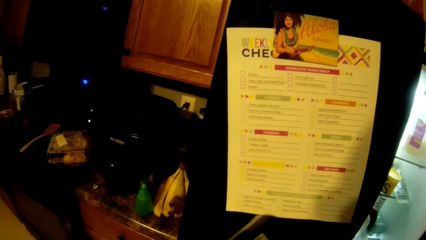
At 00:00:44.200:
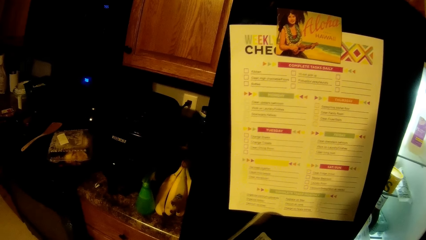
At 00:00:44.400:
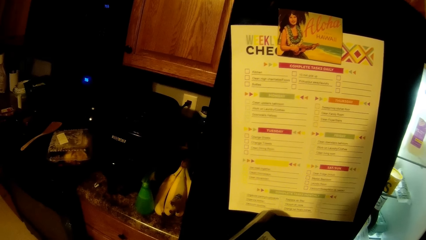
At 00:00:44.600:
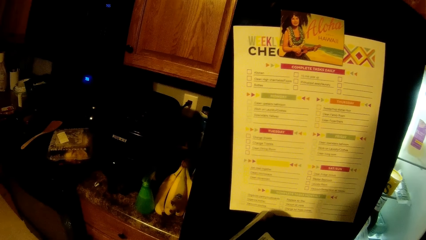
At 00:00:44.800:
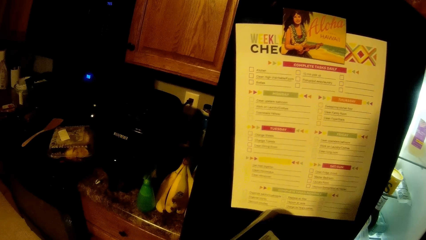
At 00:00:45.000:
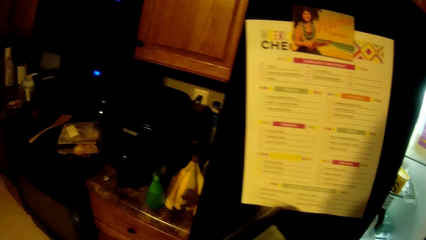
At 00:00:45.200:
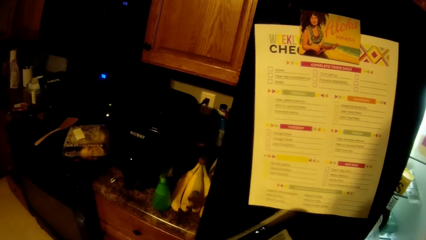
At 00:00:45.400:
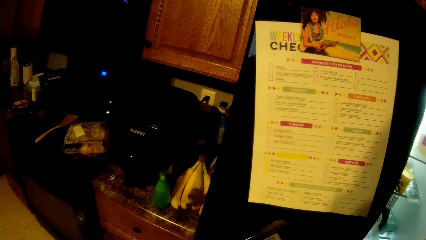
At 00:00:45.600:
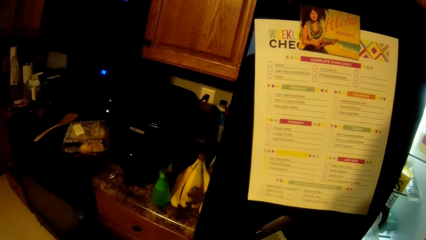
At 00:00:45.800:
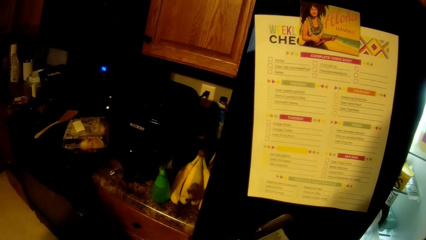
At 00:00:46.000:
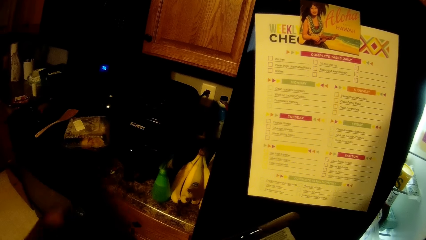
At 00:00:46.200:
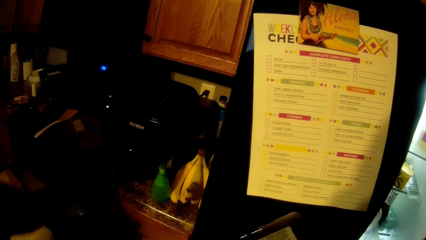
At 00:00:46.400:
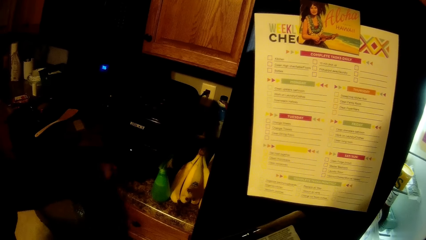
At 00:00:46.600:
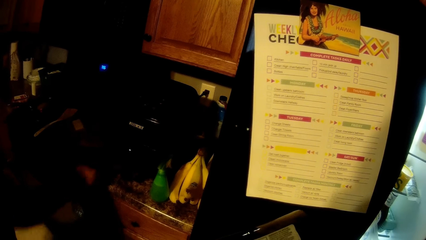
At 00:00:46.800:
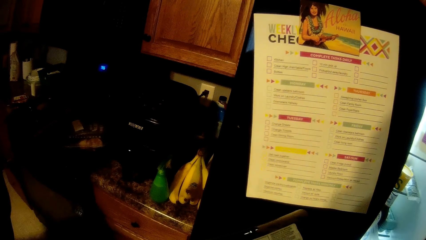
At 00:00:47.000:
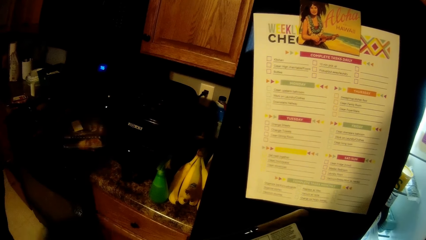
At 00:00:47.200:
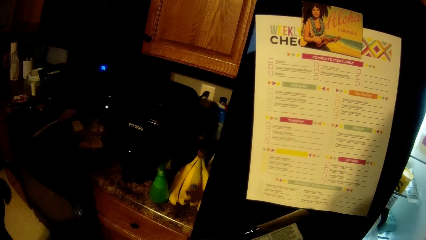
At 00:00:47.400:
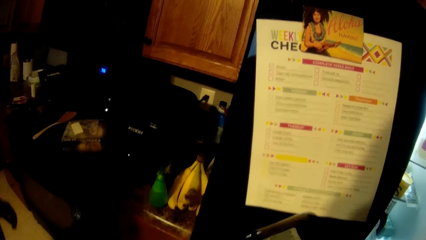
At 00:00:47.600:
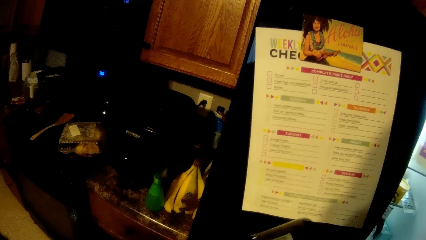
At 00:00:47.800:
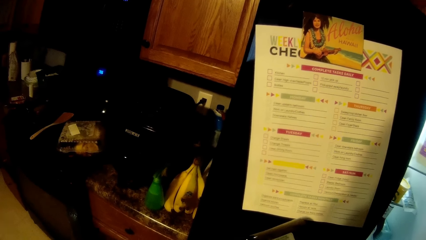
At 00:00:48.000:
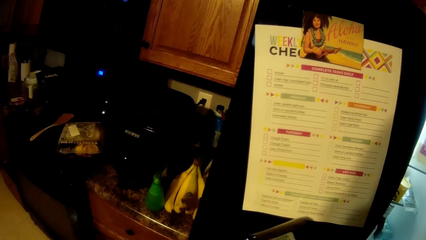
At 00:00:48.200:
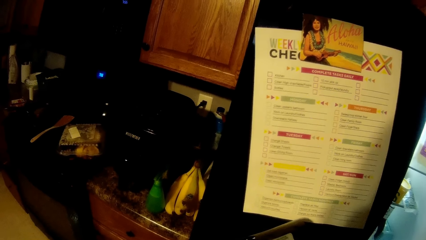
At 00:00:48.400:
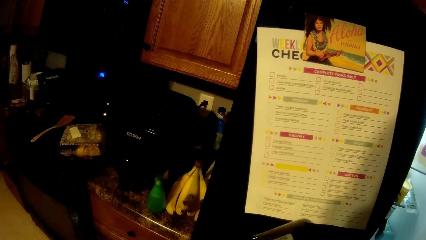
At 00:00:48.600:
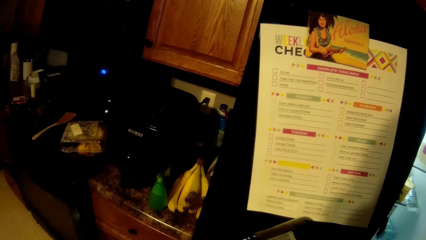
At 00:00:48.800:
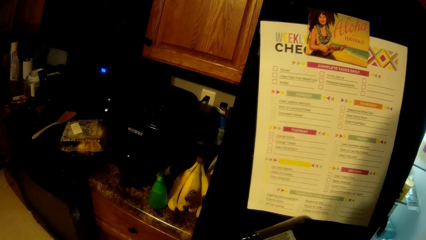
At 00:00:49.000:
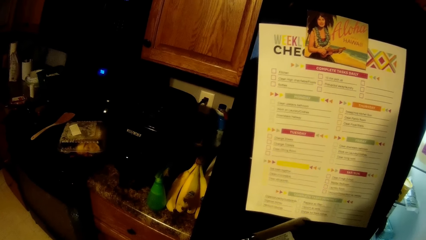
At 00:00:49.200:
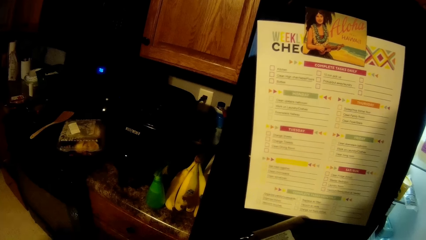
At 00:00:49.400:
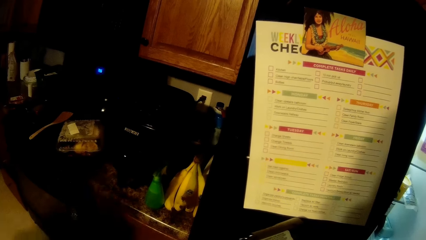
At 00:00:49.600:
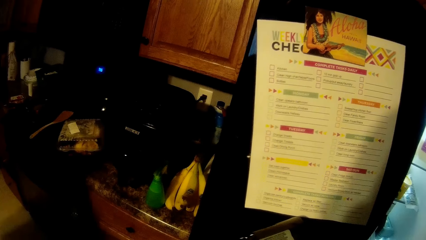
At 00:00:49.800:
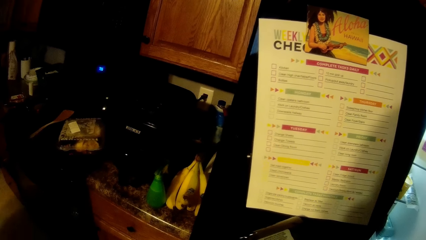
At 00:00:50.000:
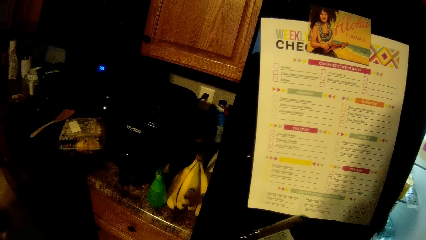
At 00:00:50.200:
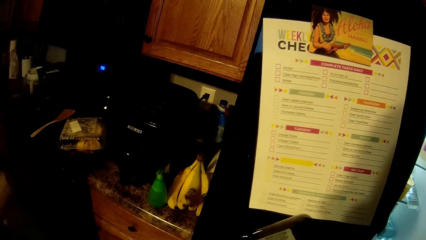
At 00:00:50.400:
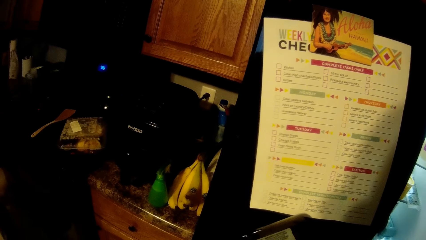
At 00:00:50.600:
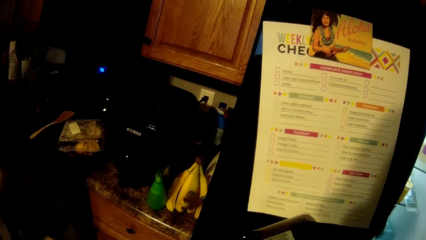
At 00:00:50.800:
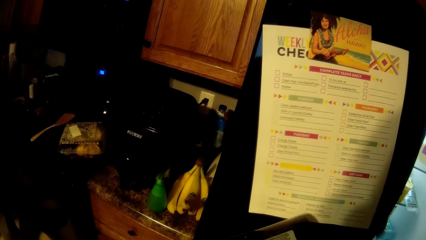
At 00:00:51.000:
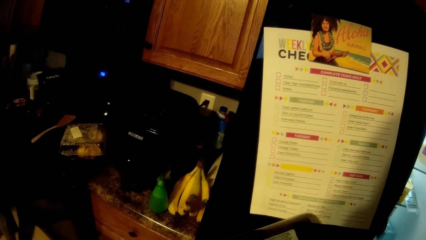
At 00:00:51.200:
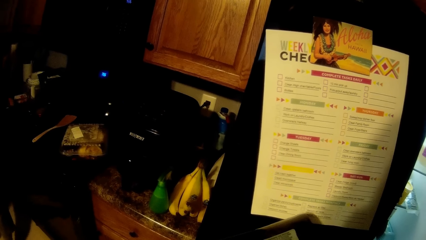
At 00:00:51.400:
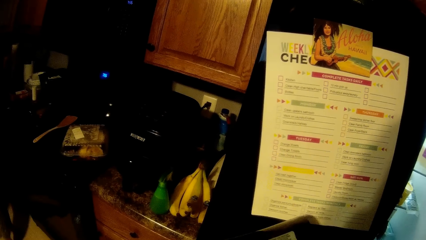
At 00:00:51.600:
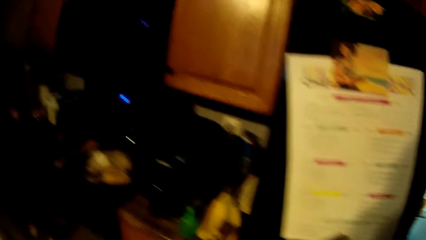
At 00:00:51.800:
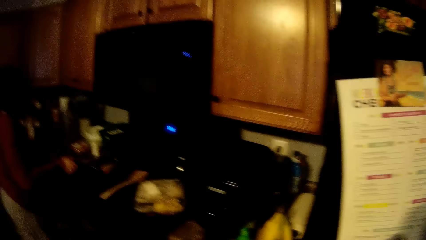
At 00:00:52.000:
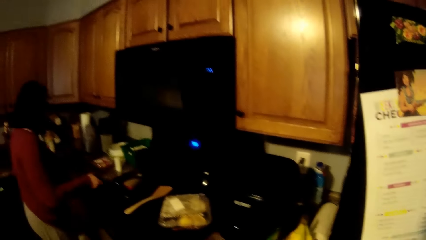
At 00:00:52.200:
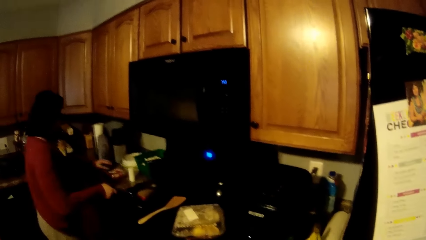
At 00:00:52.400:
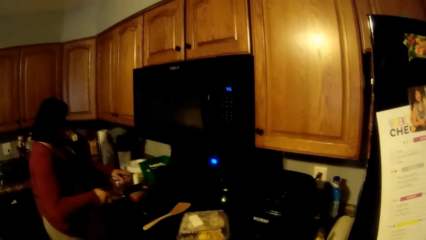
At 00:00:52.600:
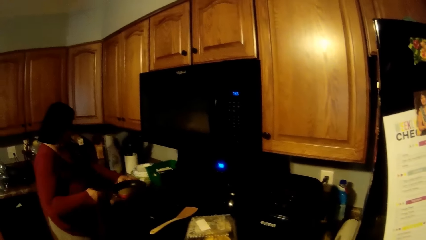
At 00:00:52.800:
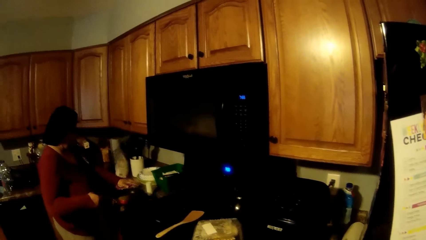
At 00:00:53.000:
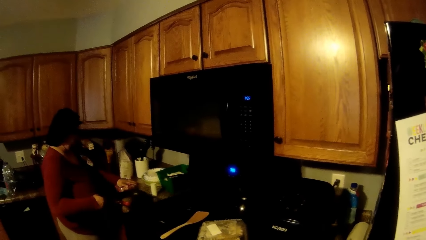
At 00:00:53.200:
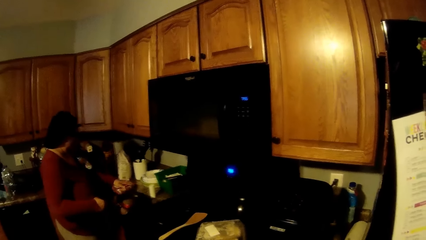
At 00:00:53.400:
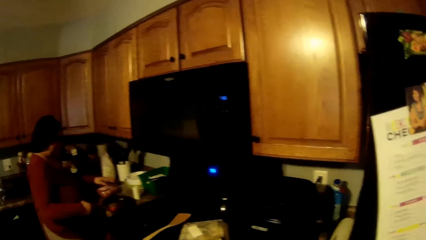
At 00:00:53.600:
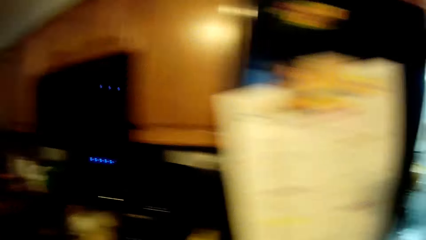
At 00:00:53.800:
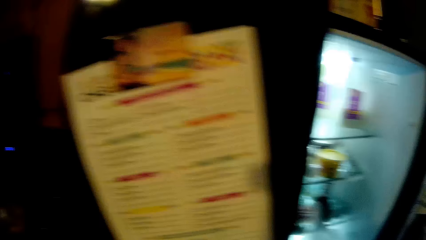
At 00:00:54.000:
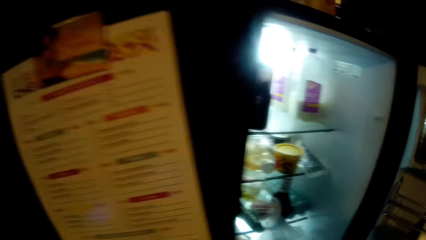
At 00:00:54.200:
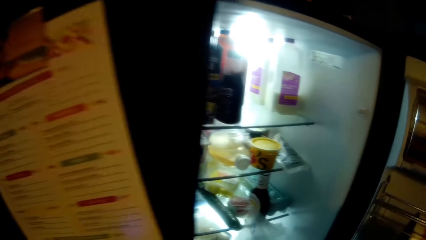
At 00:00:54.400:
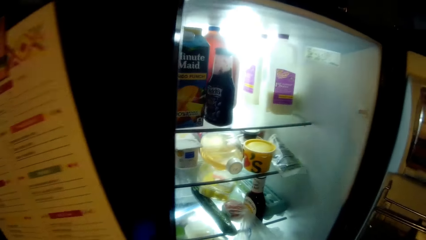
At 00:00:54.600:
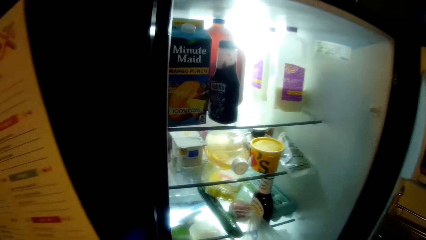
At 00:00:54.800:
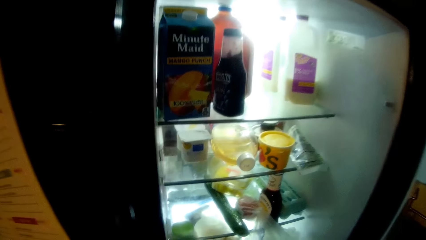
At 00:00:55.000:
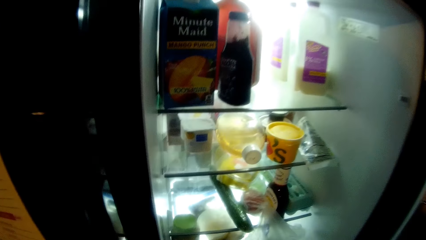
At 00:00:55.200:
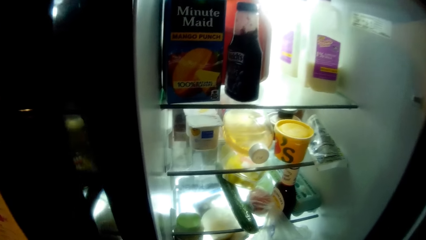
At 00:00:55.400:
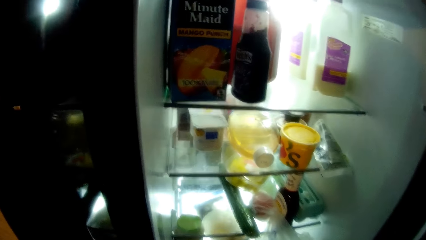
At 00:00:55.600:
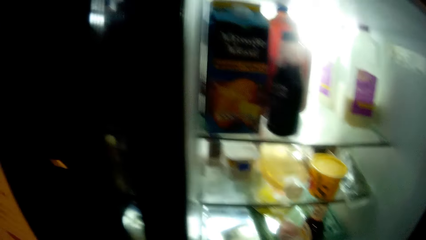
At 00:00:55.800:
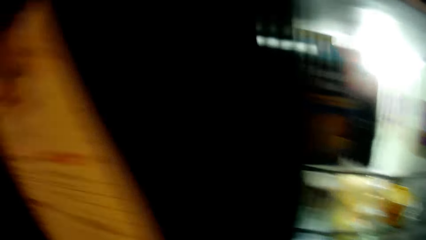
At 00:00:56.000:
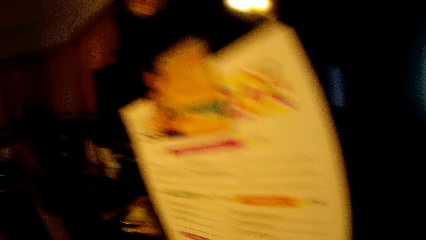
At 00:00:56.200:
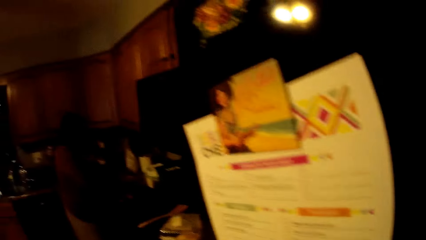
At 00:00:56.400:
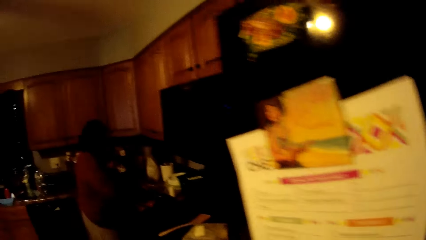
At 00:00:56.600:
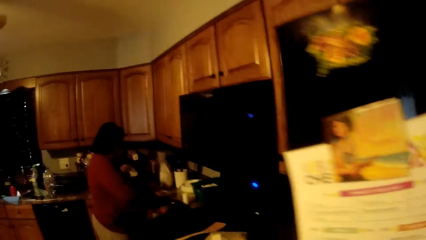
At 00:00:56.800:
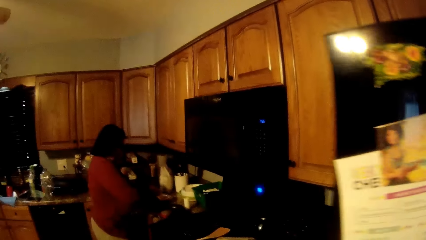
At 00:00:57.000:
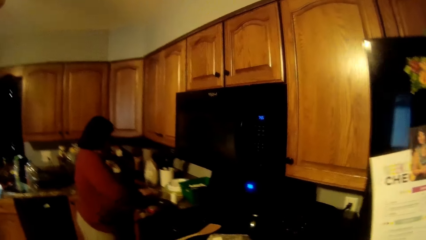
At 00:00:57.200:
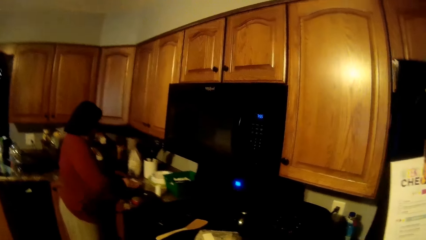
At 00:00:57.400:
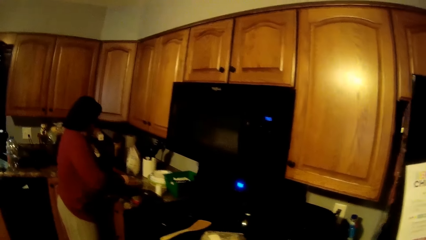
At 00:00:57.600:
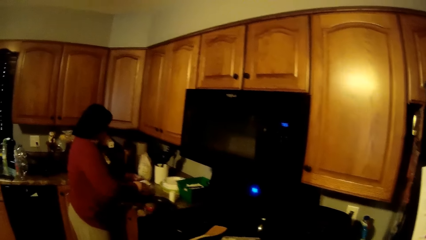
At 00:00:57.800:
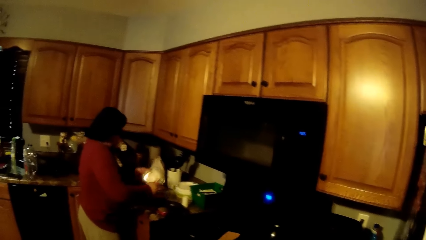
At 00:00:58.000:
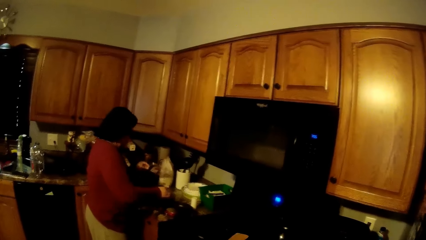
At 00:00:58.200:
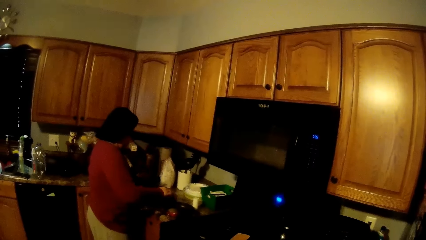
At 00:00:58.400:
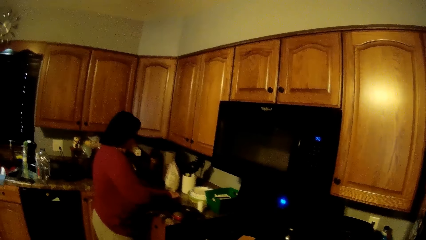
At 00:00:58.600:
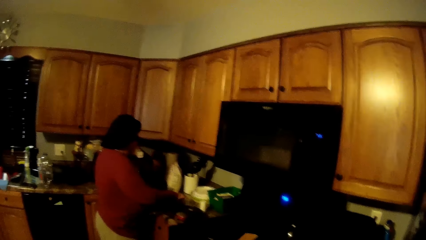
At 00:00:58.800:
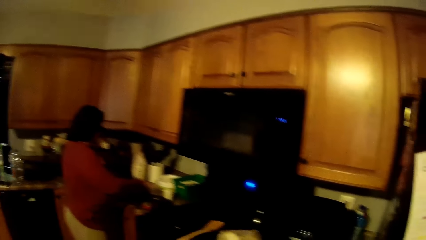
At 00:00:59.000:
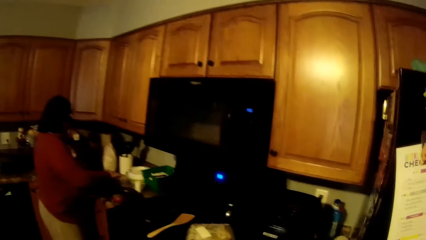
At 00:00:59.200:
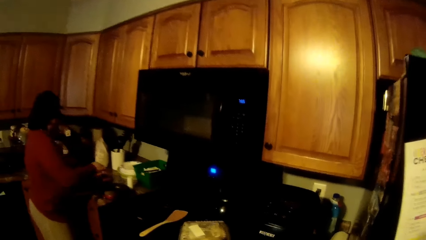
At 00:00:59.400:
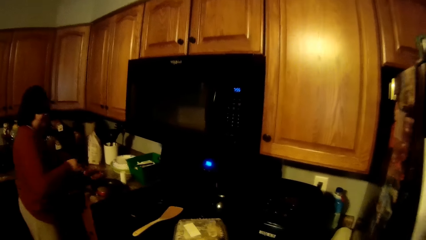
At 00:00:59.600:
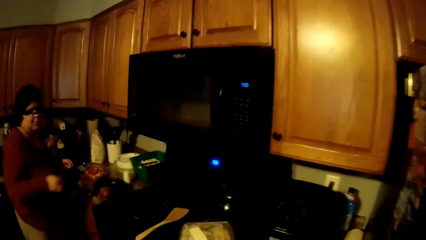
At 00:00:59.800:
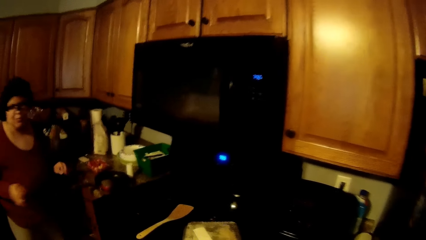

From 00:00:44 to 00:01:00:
The woman picks a seasoning cube on a cabinet with her right hand. The camera wearer talks to the woman. They stare to the left.
